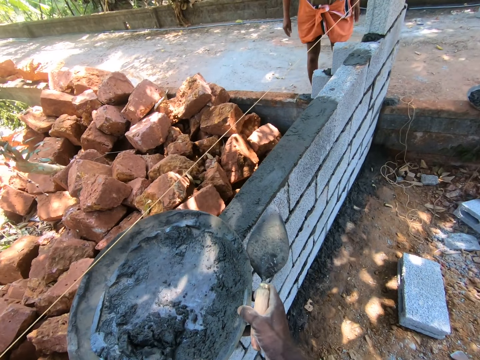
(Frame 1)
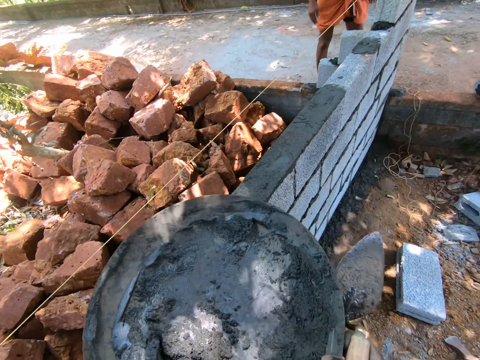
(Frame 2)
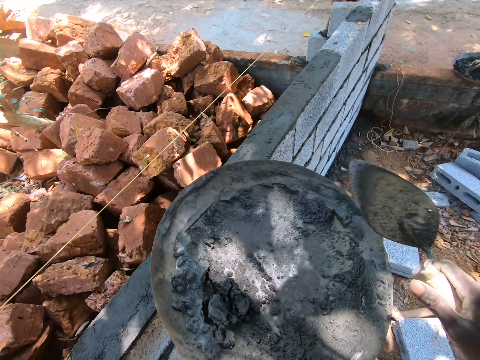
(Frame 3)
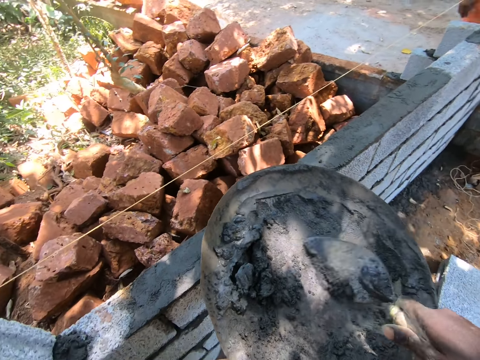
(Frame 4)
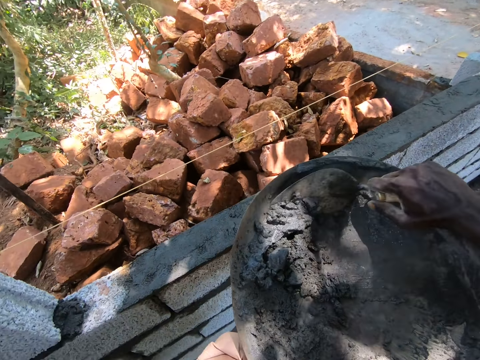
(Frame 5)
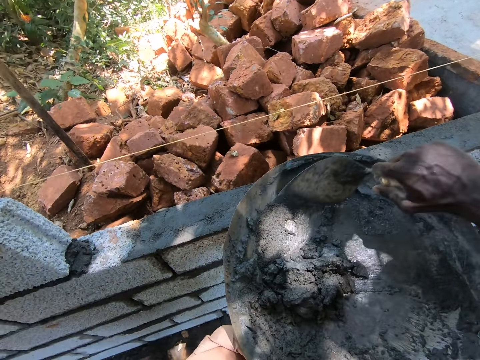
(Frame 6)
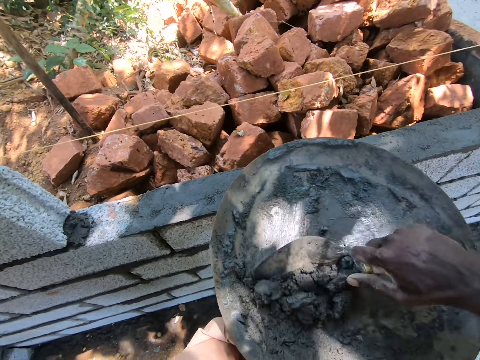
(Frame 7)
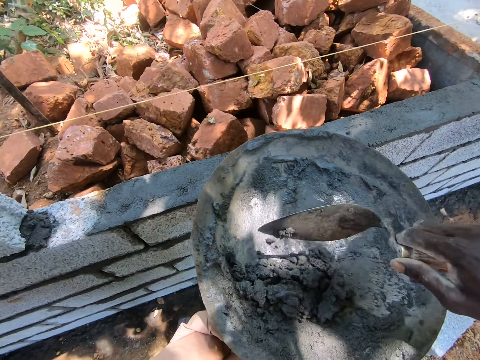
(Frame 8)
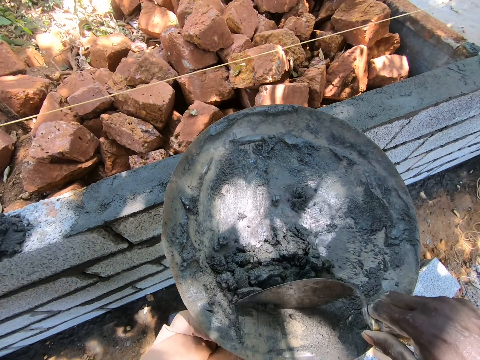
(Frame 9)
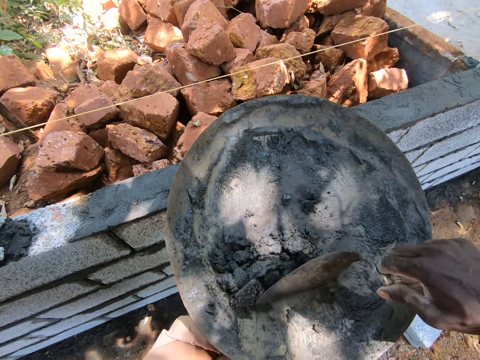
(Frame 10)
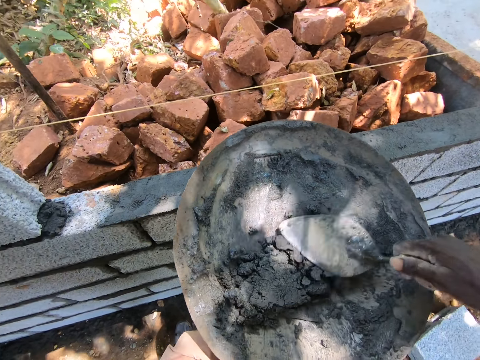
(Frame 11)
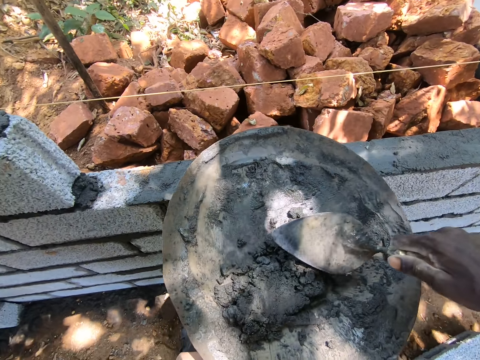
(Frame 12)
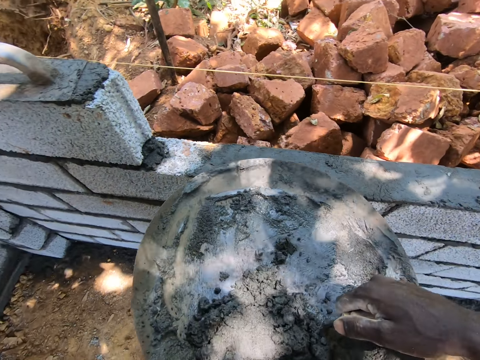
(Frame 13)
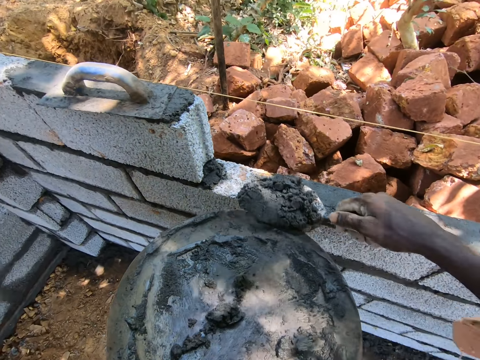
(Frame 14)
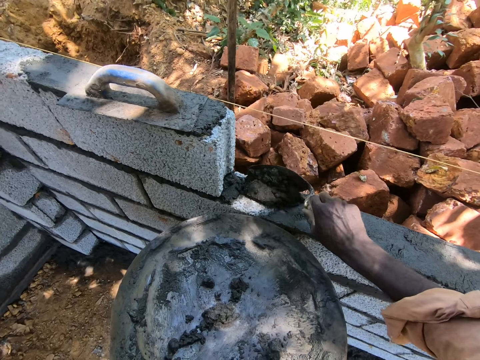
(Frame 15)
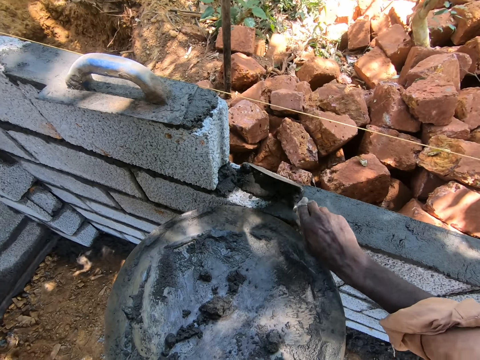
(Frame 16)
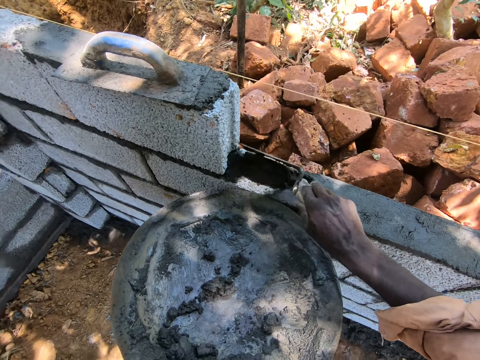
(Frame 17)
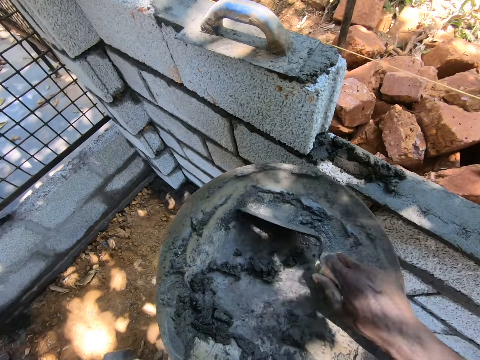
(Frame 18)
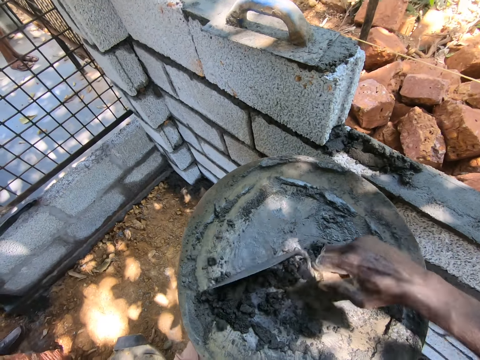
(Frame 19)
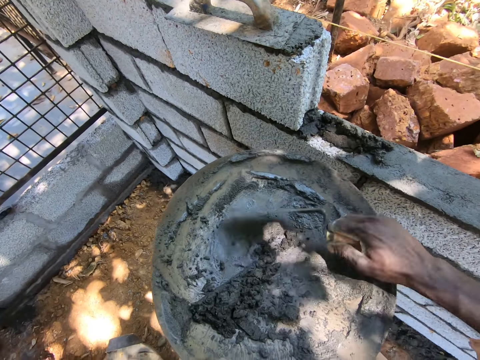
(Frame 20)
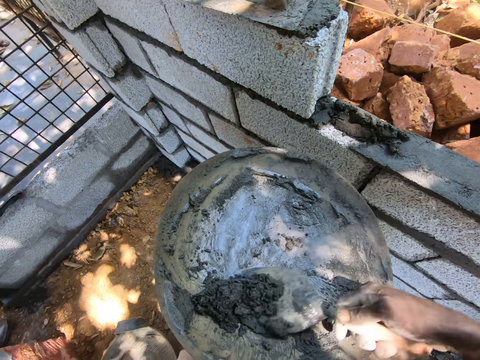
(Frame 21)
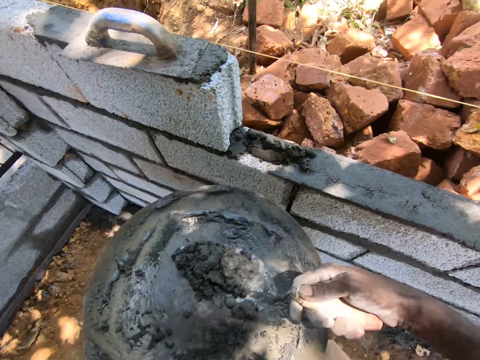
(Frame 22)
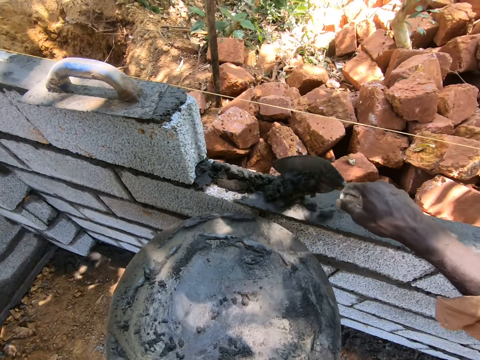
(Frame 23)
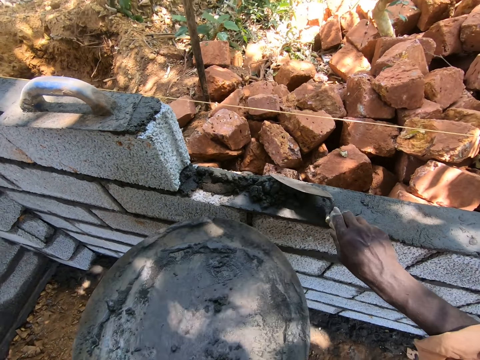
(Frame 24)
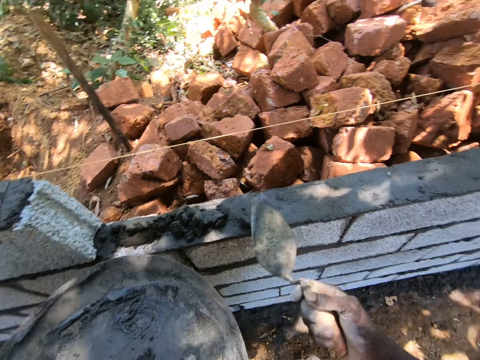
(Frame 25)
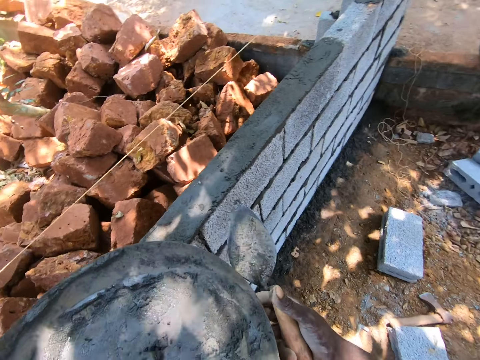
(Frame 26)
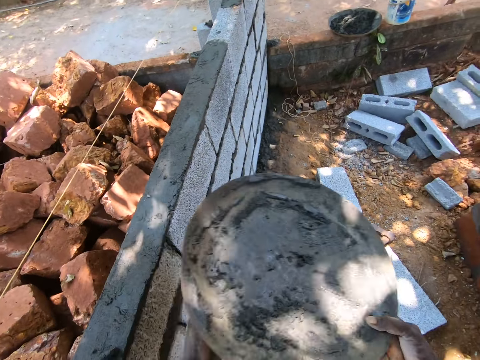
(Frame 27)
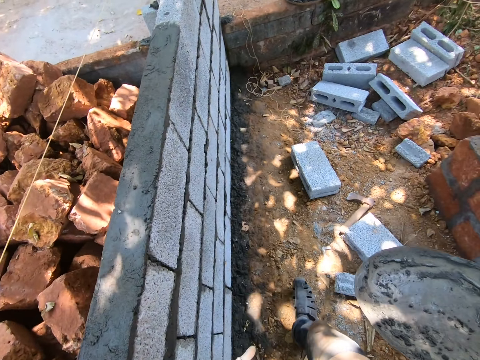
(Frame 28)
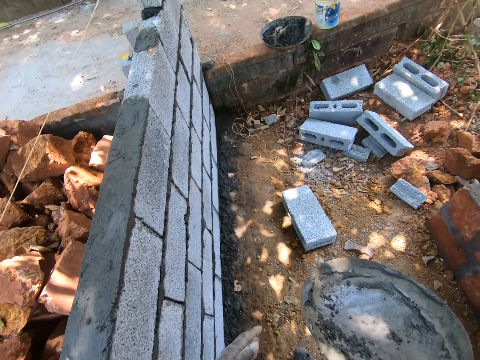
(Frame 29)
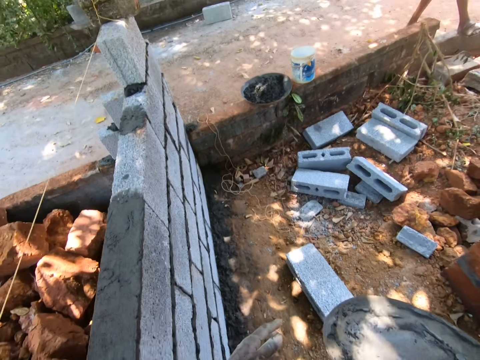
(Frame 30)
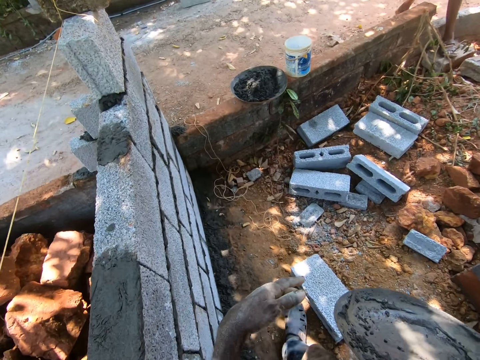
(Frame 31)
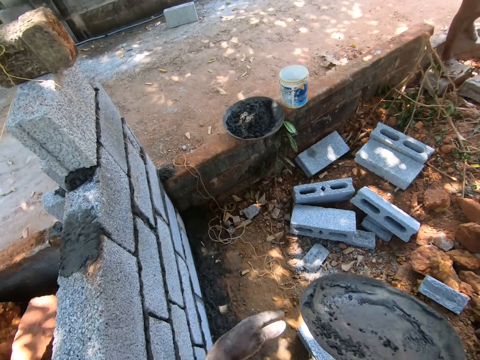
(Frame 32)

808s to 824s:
The camera wearer picks up a concrete mixing bowl. They move the steel basin. They collect concrete with a trowel. They scrub the cement on the basin. They scoop cement with a scraper. They apply the concrete on the wall. They pour the cement on the stones. They collect the concrete with the trowel. They scoop the cement. They put the cement on the stones. They apply the concrete on the wall. They walk with the concrete mixing bowl.

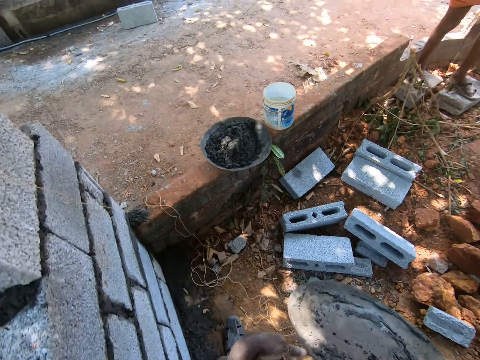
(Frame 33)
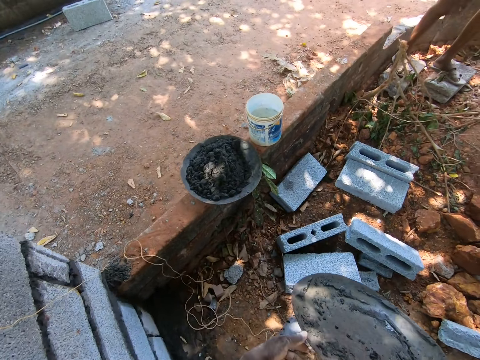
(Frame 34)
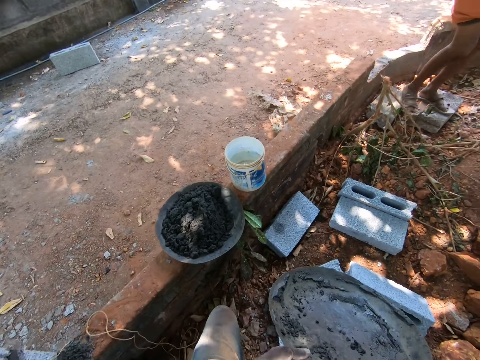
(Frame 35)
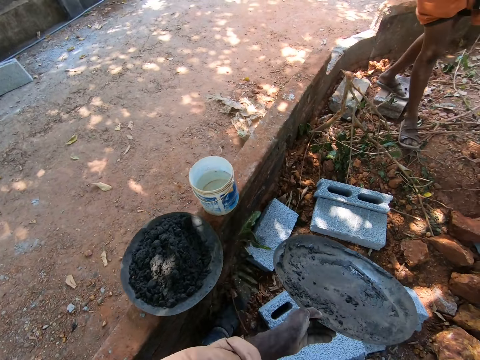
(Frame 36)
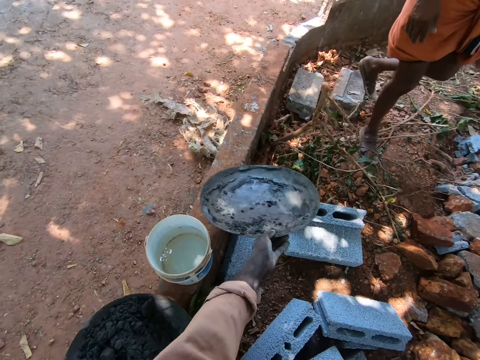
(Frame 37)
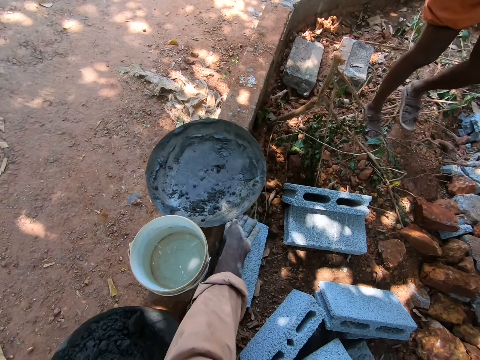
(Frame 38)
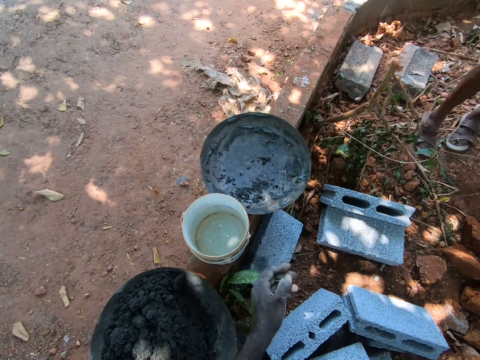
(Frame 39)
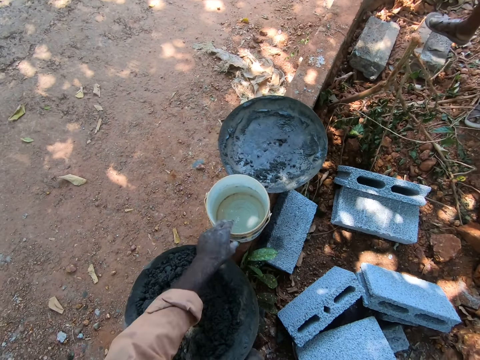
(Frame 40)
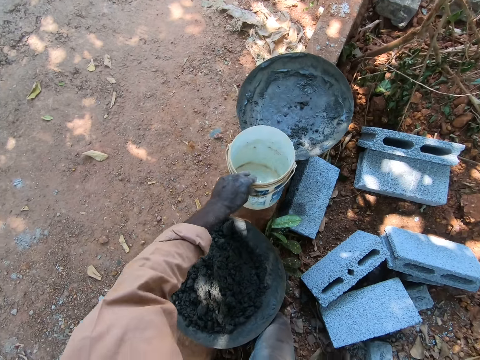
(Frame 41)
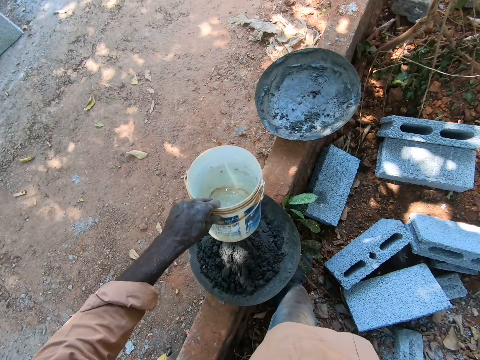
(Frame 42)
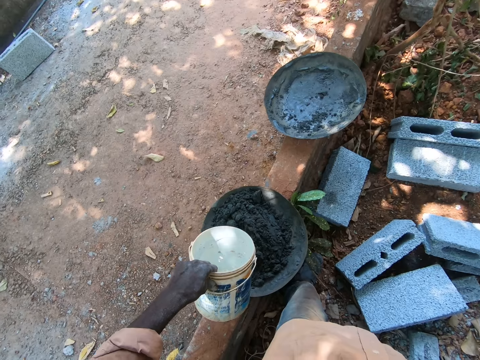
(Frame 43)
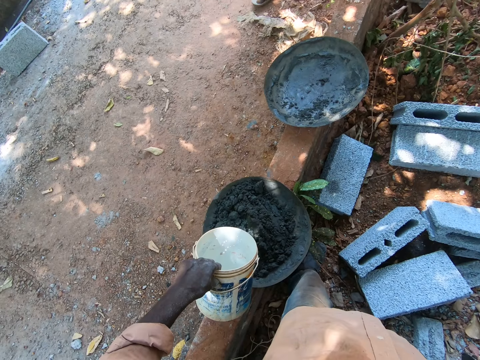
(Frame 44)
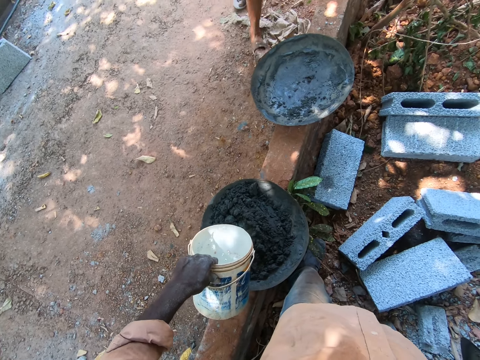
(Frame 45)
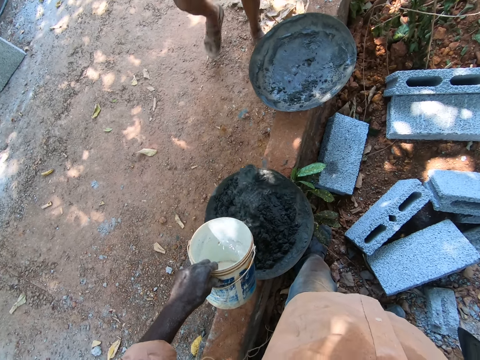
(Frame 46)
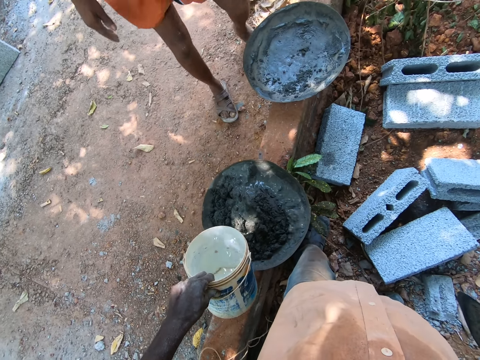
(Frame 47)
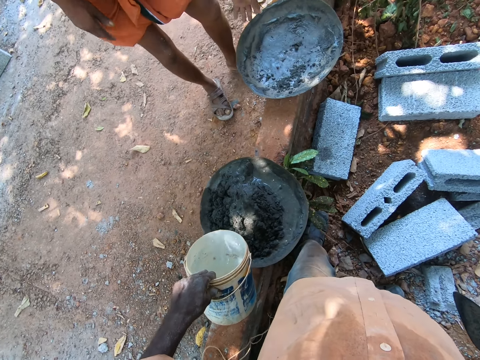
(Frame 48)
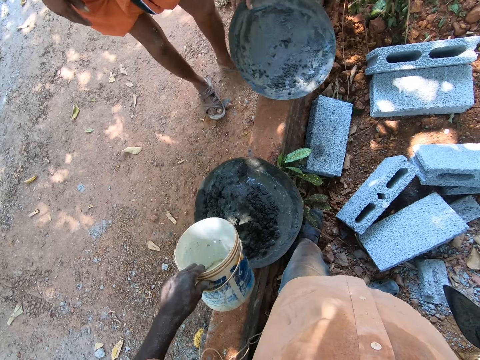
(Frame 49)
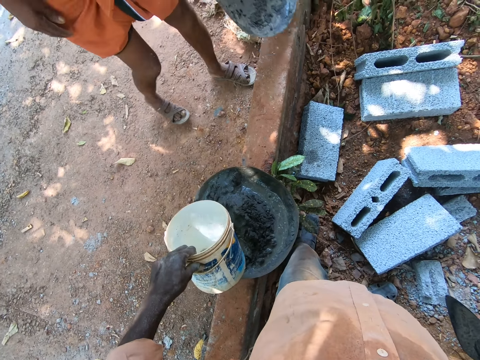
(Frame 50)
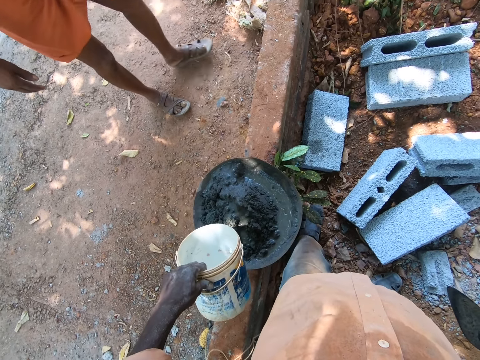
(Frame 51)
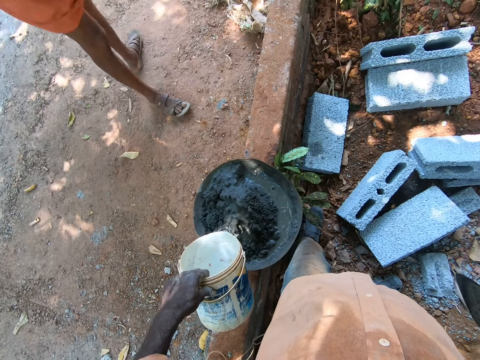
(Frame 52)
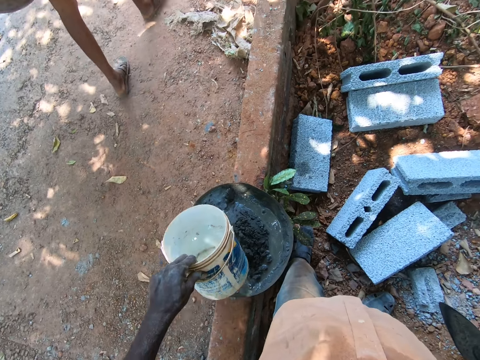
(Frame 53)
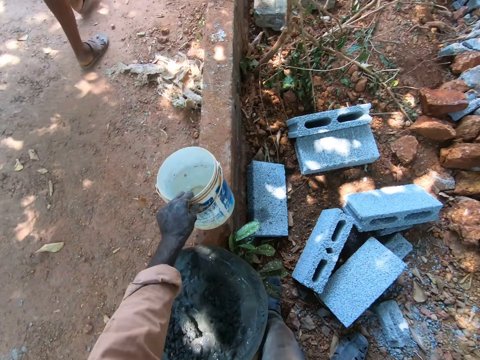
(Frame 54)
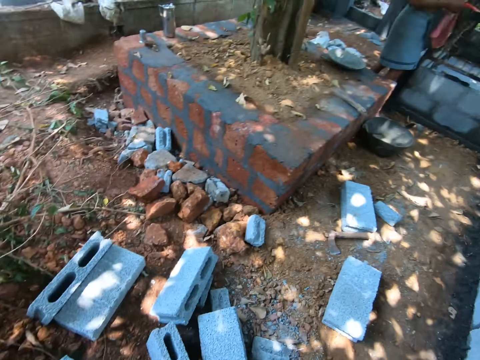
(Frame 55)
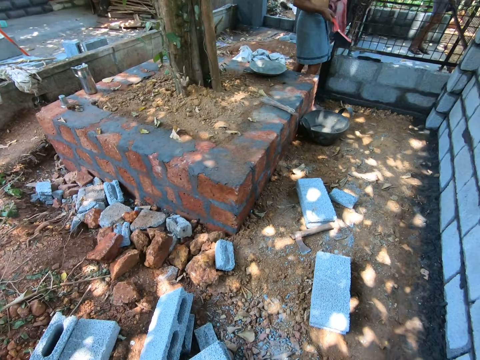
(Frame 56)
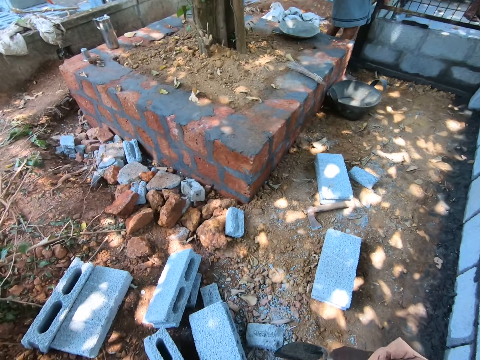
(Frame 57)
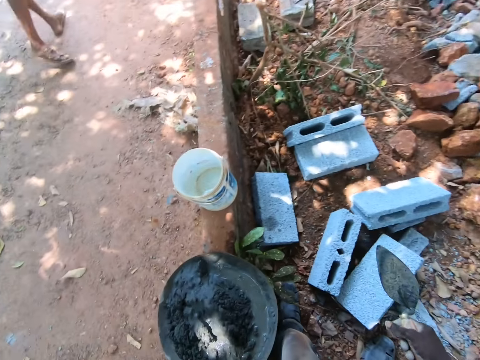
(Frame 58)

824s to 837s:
The camera wearer places the basin or iron tasla on the bricks. They pick up a bucket or container of water. They pour the water on the cement. A man picks up the iron tasla. The camera wearer places the container of water on the concrete. They pick up the iron tasla with cement.
